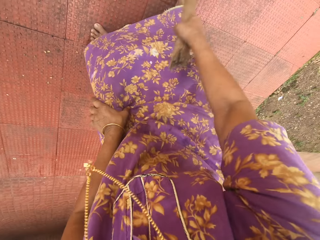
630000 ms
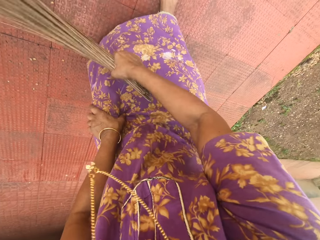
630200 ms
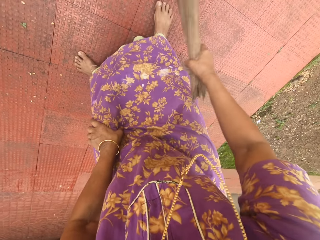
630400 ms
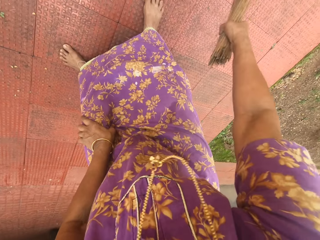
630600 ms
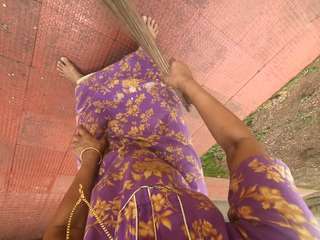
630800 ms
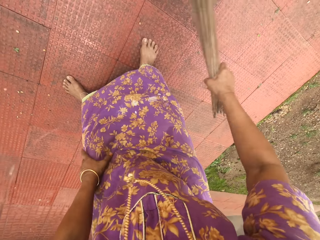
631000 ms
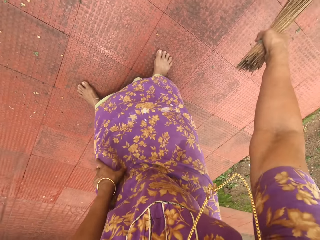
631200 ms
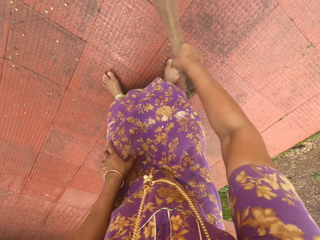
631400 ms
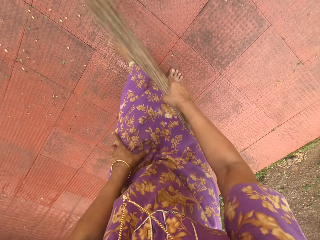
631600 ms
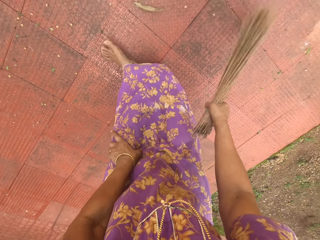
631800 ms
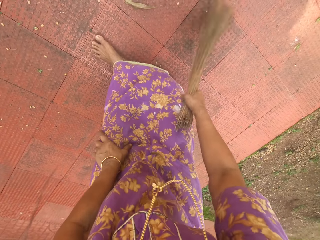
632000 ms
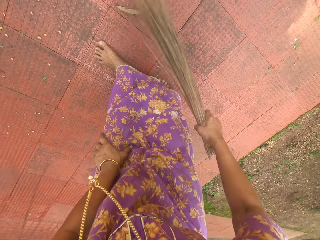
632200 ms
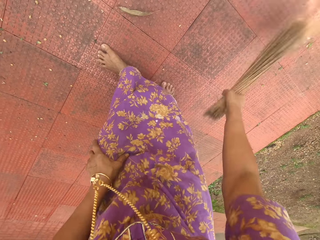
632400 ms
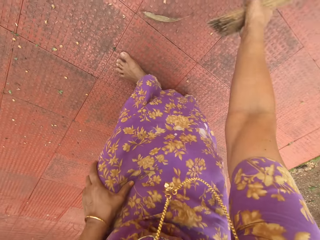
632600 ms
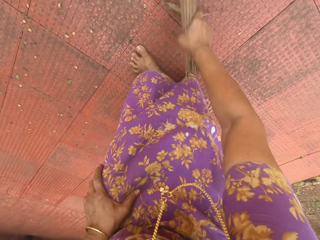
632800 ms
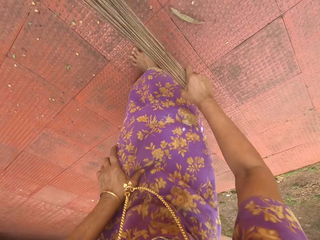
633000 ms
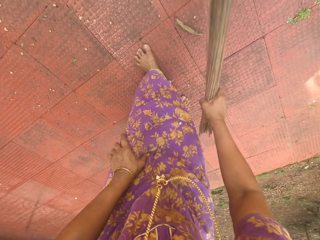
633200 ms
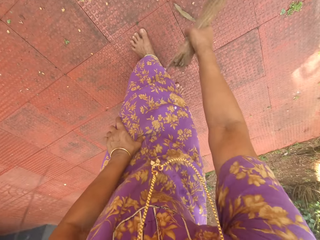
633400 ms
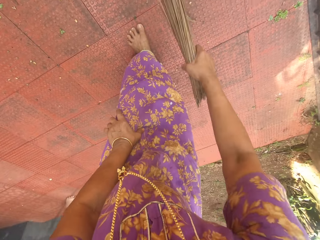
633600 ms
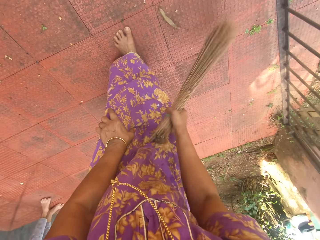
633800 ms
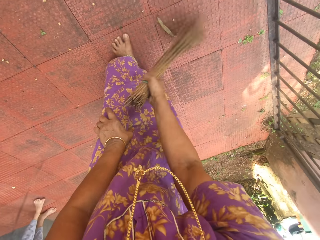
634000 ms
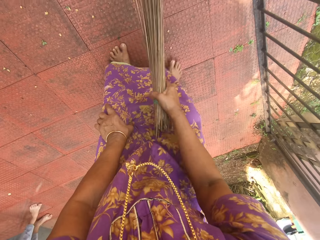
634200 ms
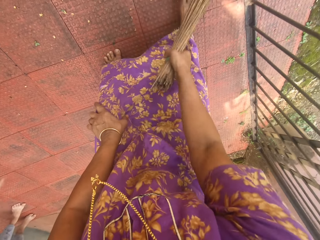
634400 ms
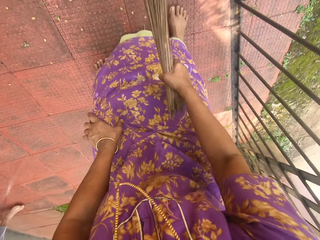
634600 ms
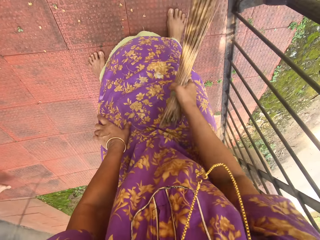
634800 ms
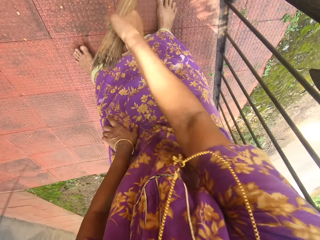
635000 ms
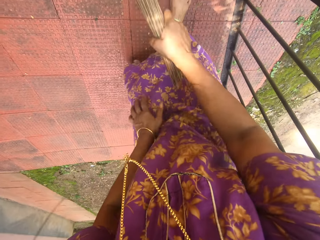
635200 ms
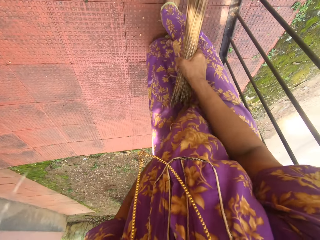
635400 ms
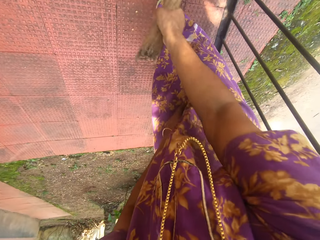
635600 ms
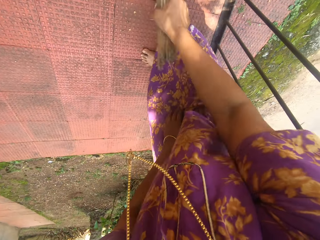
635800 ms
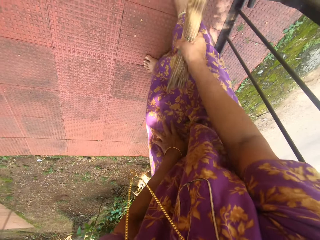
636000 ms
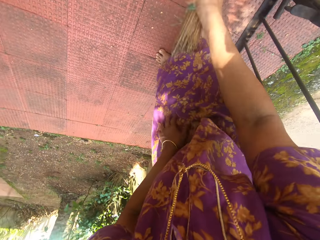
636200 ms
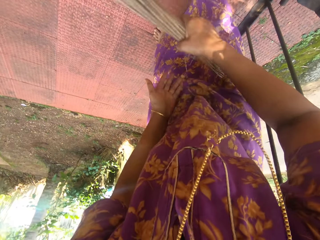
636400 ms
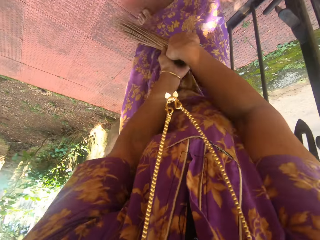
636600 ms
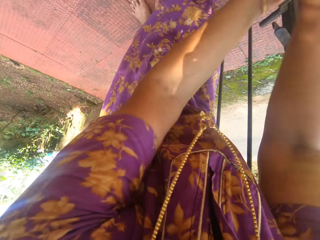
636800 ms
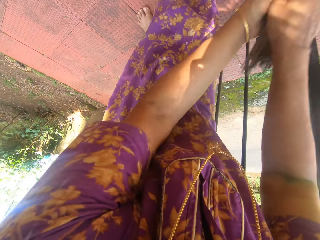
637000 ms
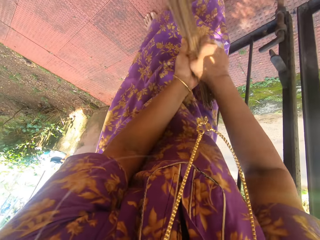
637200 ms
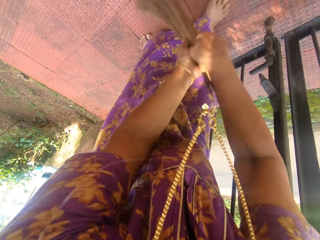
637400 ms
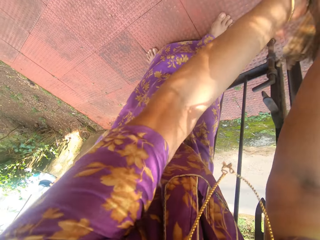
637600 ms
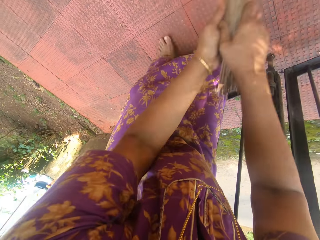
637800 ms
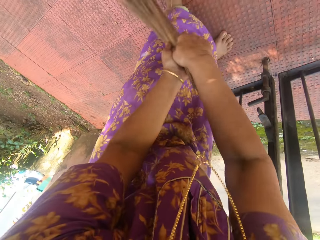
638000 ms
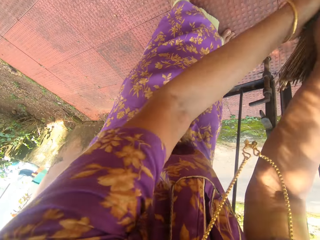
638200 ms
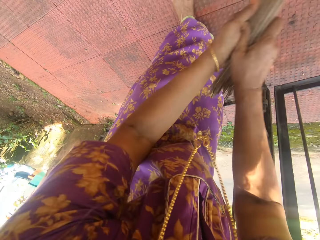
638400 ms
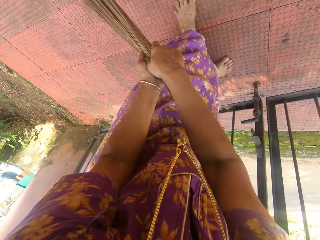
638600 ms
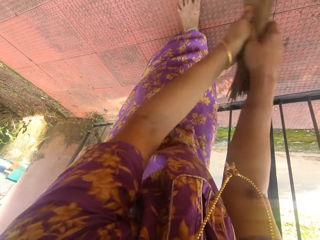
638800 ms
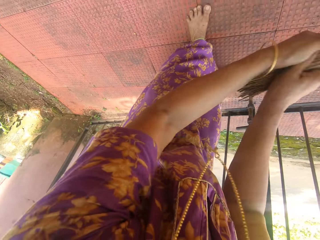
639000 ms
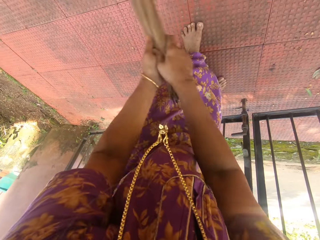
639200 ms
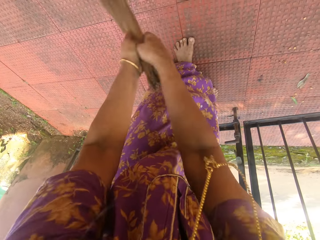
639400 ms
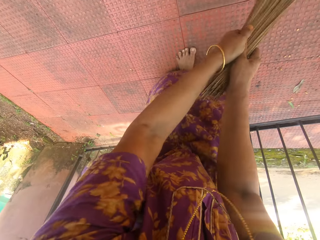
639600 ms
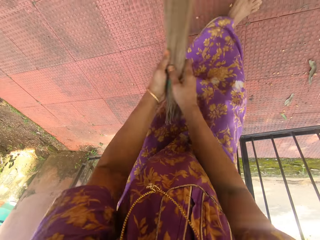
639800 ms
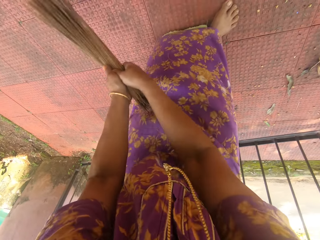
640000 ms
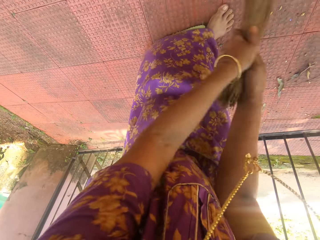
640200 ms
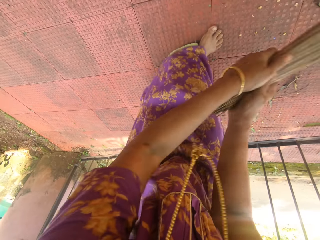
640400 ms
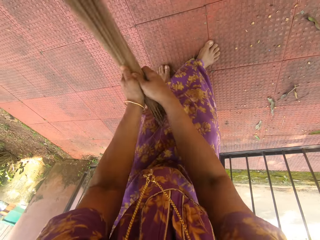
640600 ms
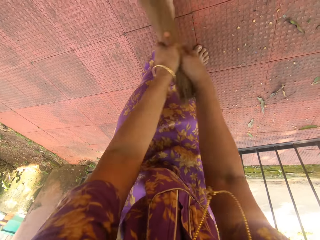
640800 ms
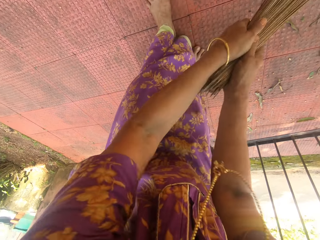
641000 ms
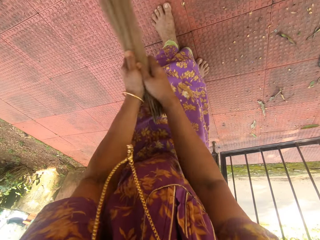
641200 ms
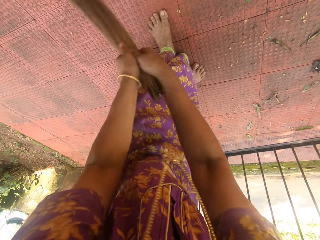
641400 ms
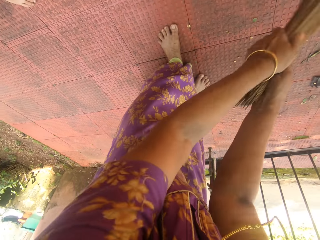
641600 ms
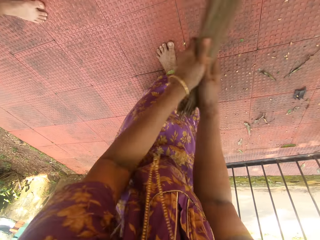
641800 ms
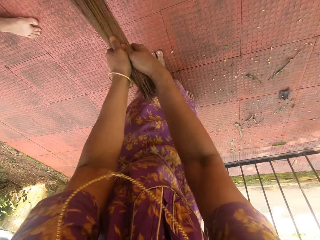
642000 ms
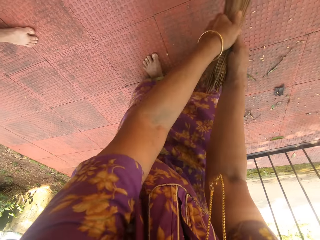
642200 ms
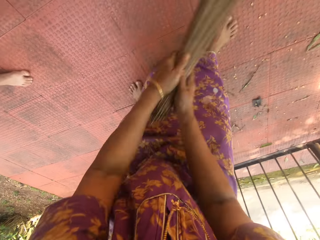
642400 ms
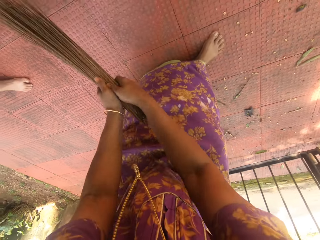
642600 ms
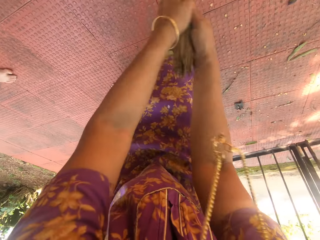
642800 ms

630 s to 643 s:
The camera wearer speaks to a boy. They sweep the tile.

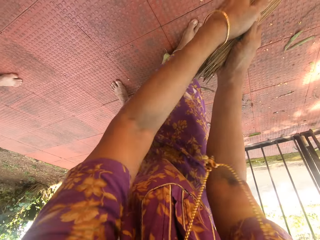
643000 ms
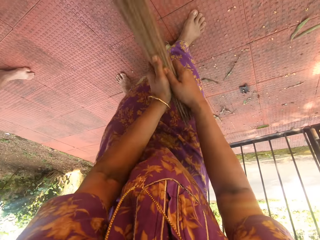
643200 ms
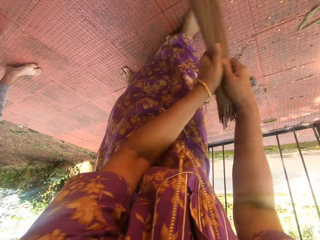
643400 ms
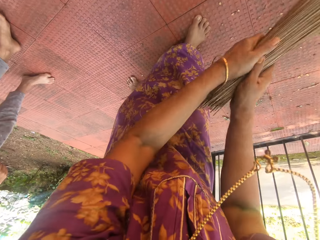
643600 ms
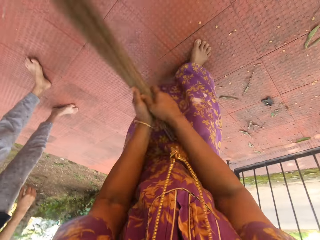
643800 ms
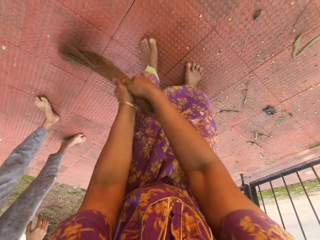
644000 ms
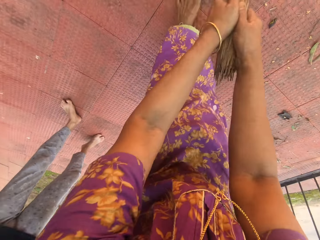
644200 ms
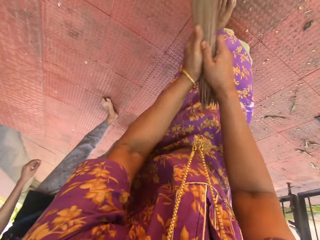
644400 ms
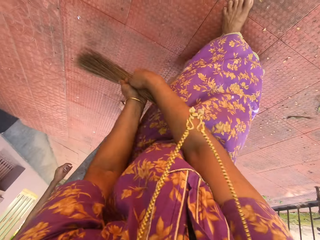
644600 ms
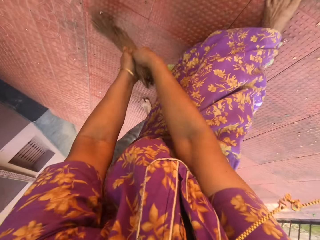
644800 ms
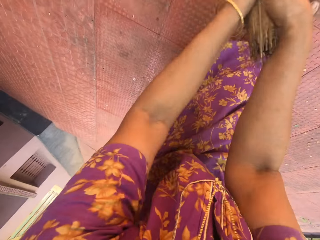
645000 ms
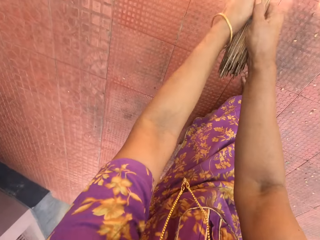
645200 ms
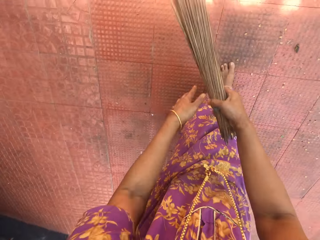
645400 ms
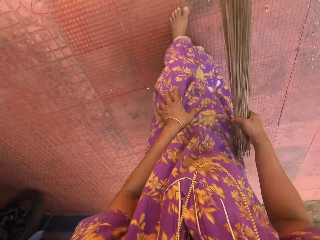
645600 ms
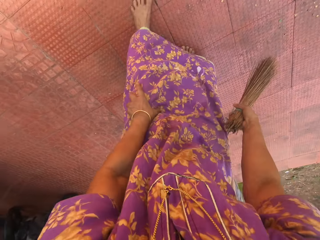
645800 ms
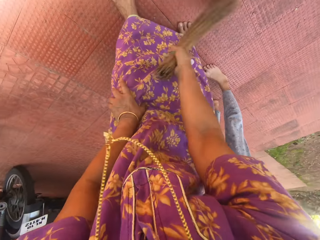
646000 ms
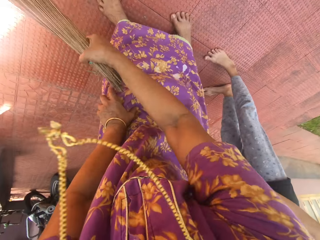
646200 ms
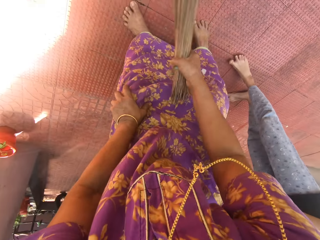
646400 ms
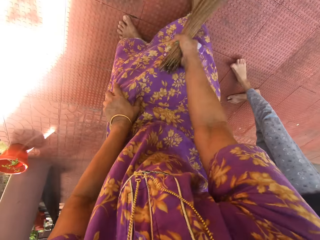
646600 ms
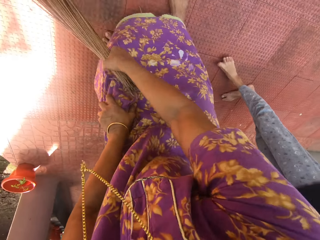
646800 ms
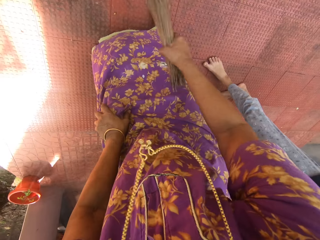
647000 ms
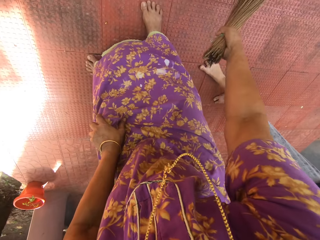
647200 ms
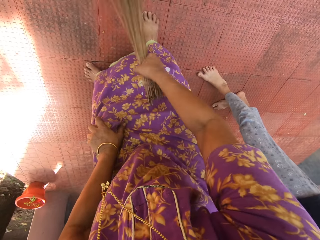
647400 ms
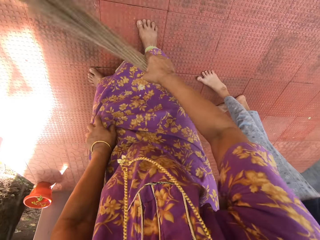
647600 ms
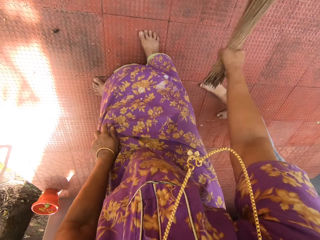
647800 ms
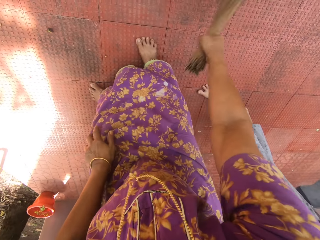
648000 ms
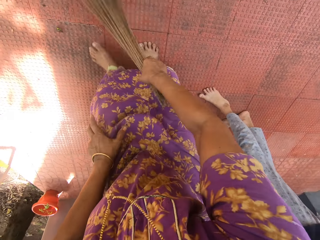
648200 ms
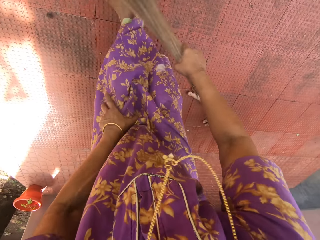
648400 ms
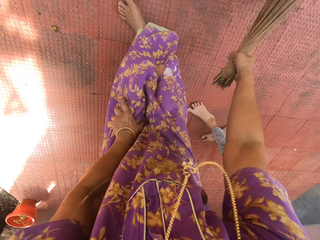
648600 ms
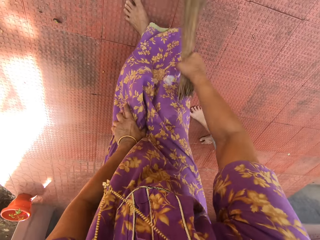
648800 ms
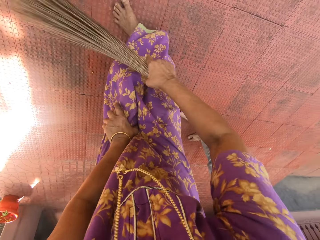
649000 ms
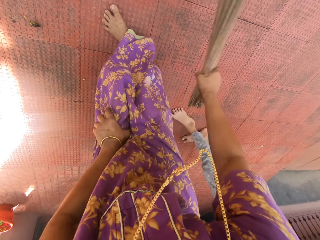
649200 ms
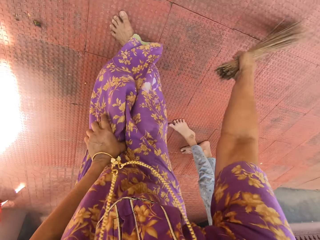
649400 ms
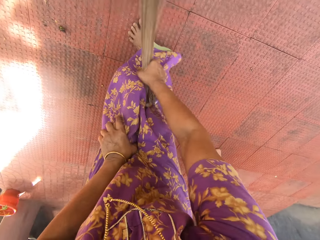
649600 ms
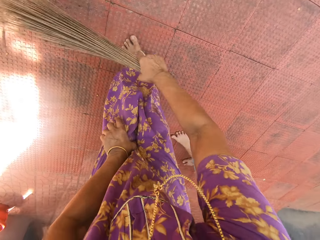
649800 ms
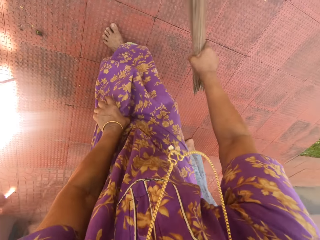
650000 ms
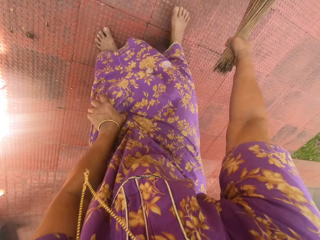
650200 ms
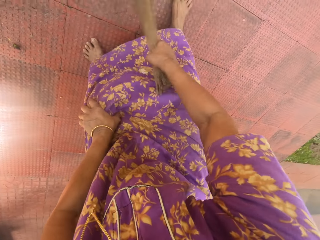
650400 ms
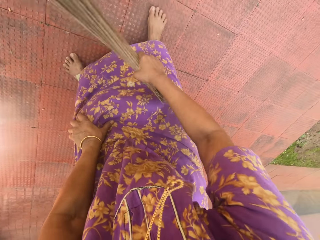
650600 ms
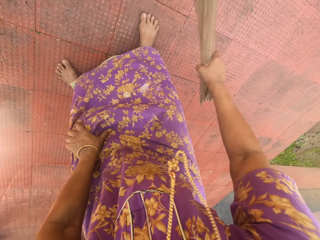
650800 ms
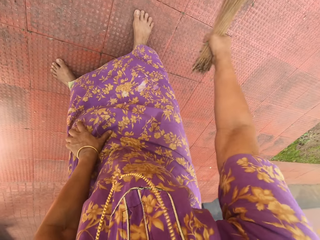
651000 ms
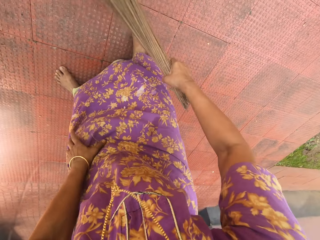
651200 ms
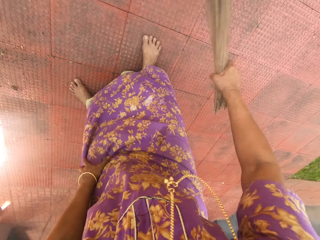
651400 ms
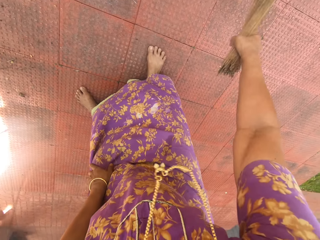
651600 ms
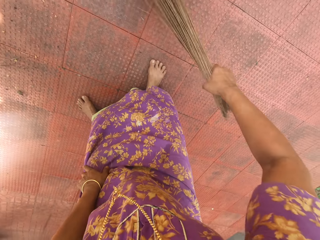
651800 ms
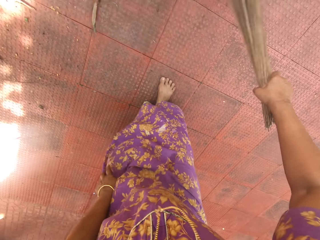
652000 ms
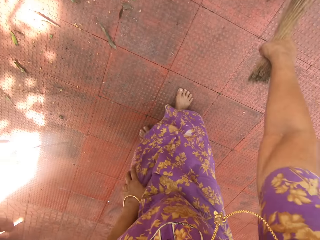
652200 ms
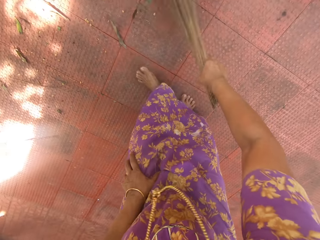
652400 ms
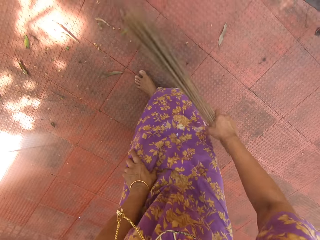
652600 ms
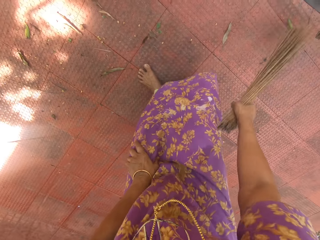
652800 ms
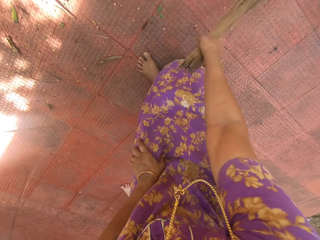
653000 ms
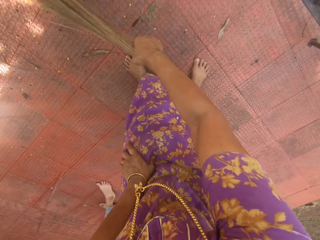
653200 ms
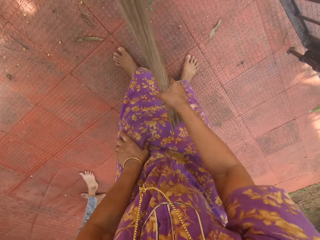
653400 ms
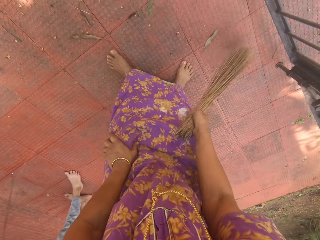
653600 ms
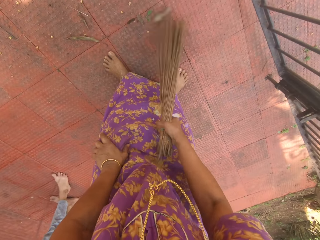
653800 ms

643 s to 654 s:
A person stands on the side.
